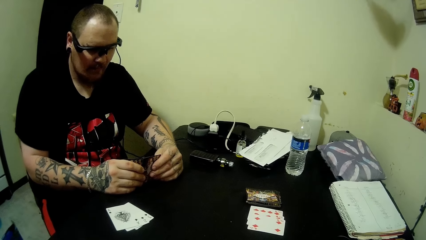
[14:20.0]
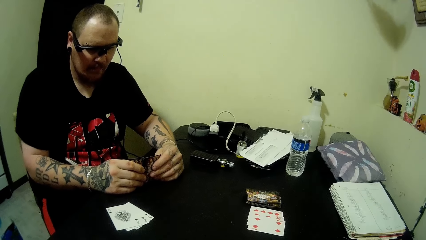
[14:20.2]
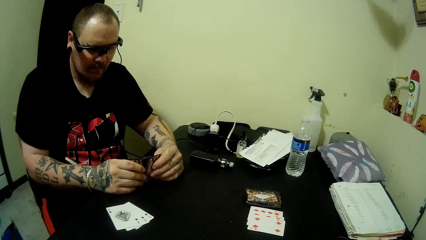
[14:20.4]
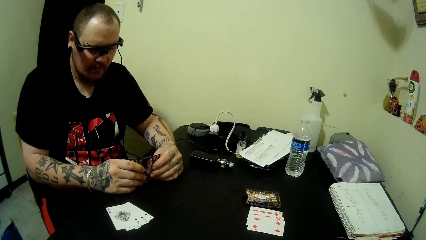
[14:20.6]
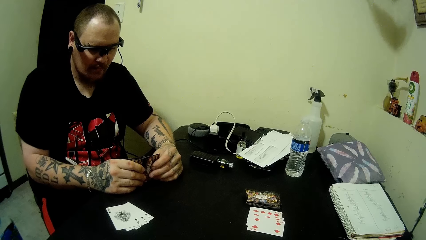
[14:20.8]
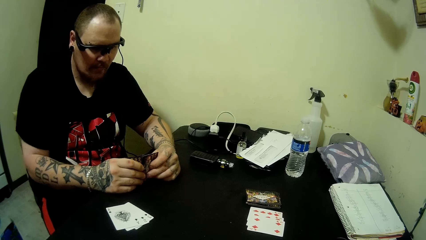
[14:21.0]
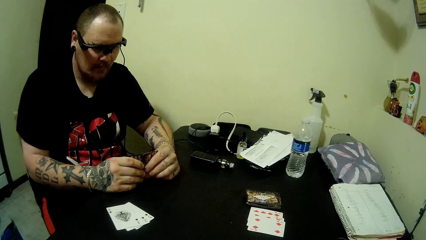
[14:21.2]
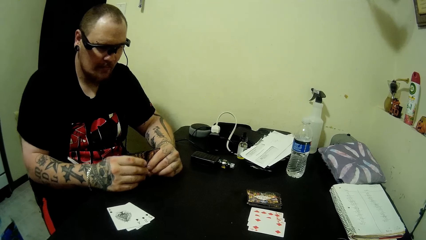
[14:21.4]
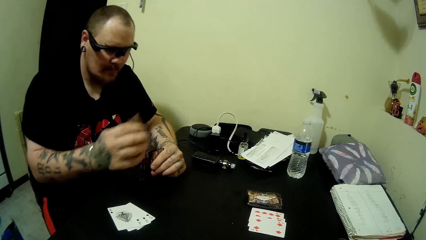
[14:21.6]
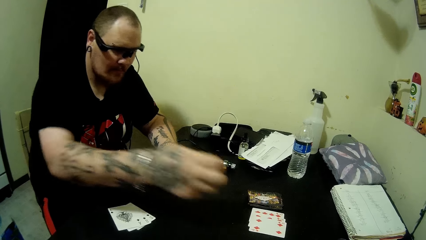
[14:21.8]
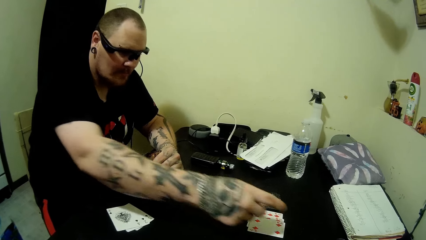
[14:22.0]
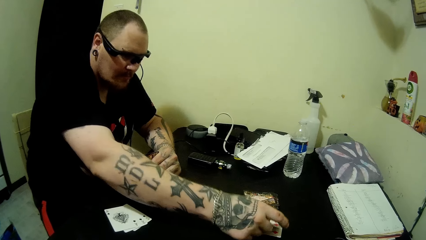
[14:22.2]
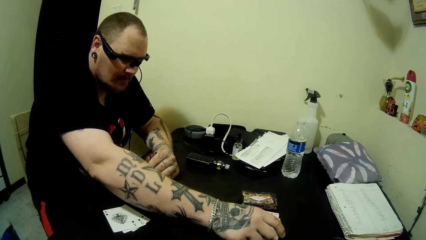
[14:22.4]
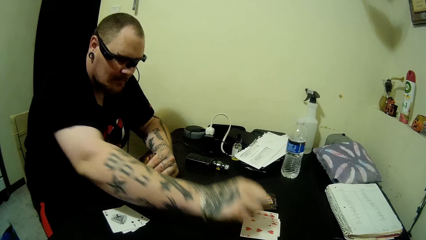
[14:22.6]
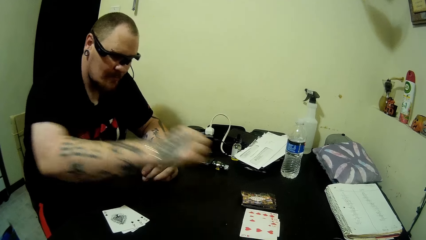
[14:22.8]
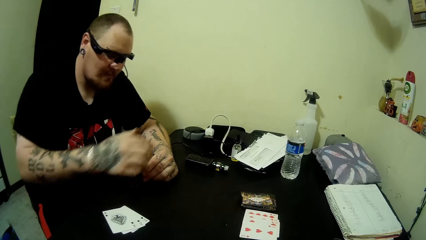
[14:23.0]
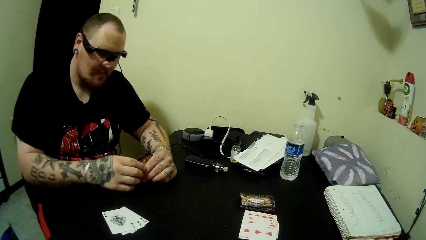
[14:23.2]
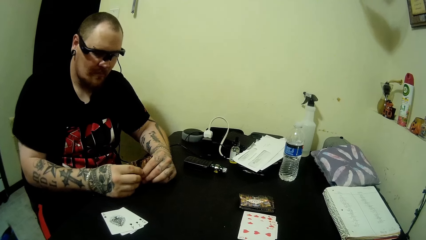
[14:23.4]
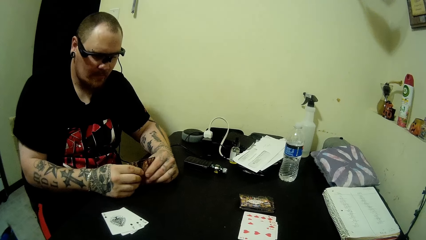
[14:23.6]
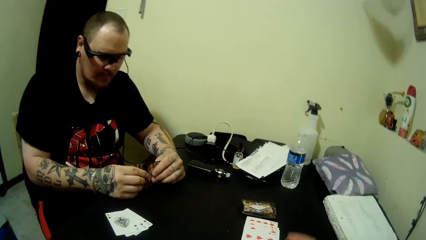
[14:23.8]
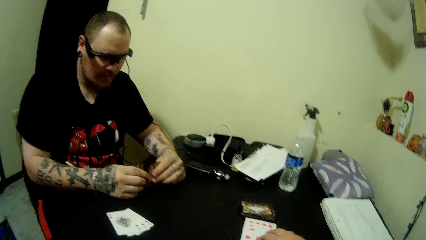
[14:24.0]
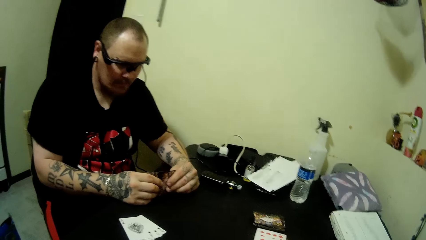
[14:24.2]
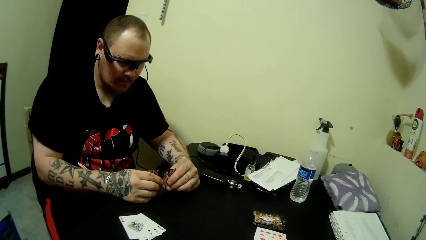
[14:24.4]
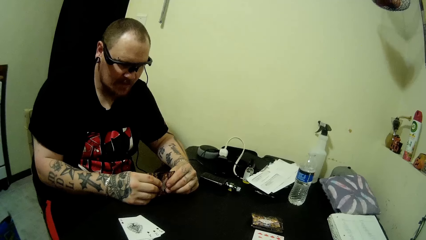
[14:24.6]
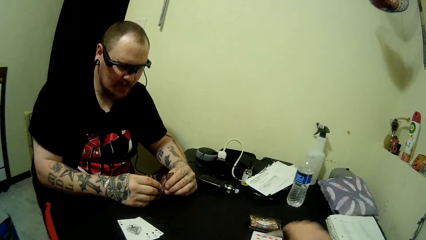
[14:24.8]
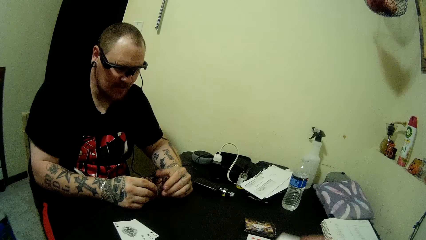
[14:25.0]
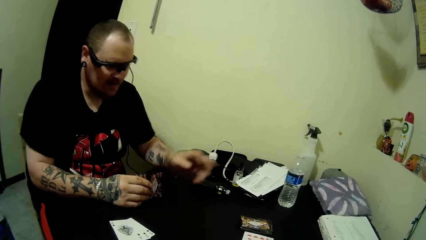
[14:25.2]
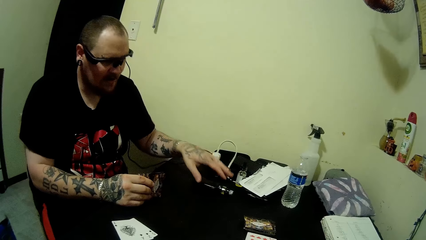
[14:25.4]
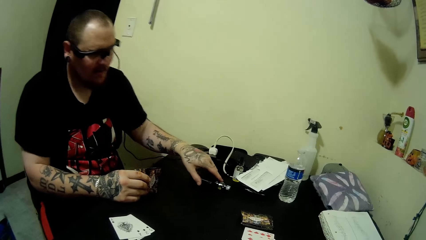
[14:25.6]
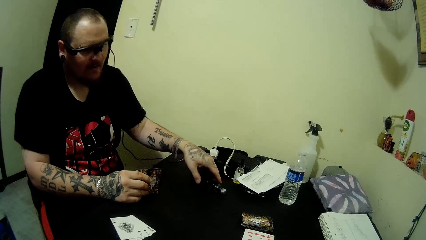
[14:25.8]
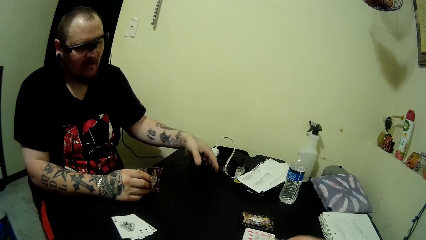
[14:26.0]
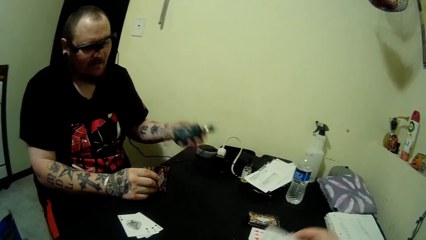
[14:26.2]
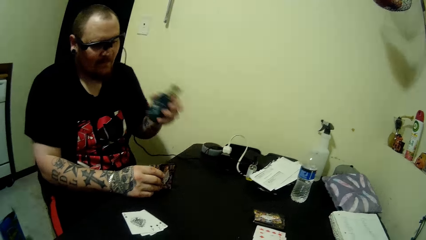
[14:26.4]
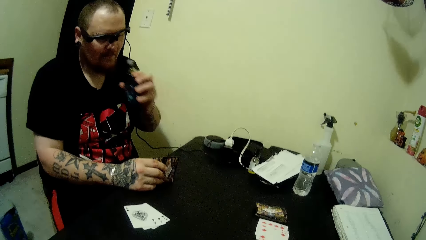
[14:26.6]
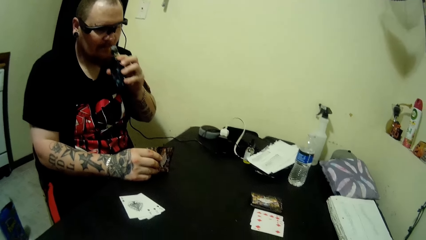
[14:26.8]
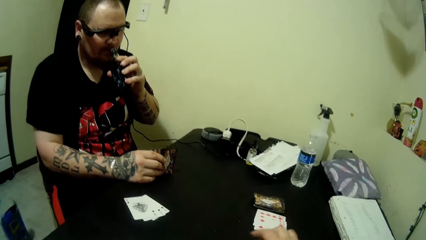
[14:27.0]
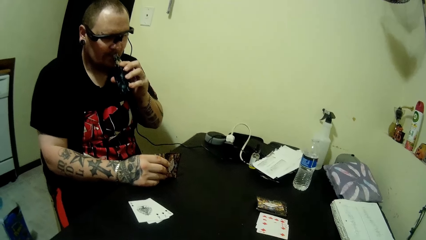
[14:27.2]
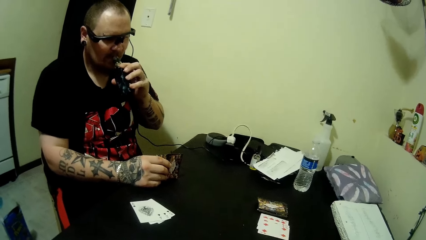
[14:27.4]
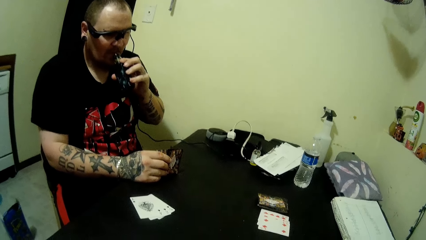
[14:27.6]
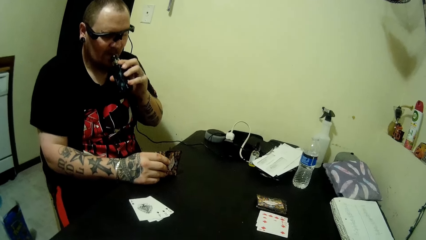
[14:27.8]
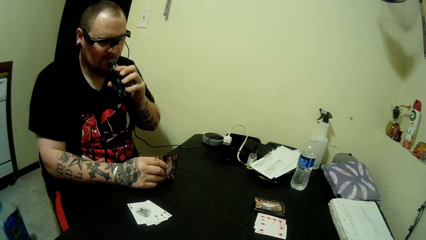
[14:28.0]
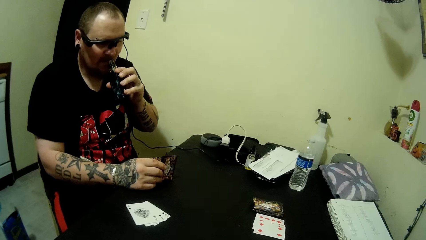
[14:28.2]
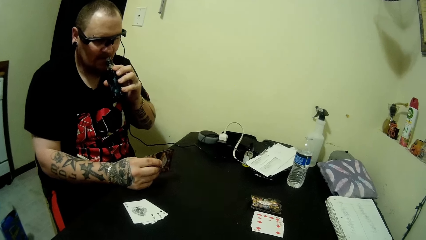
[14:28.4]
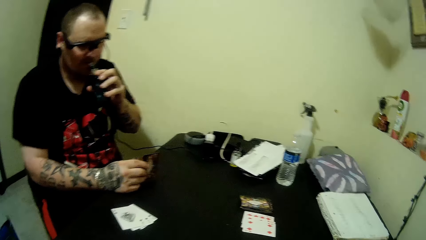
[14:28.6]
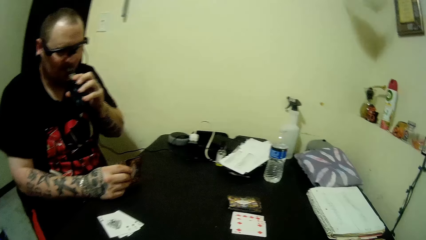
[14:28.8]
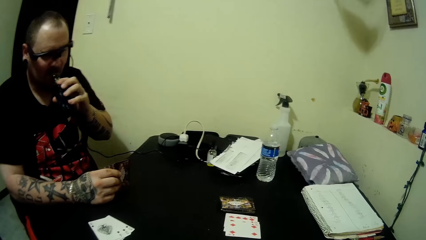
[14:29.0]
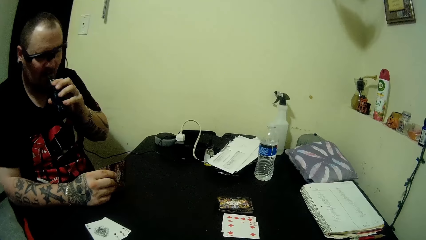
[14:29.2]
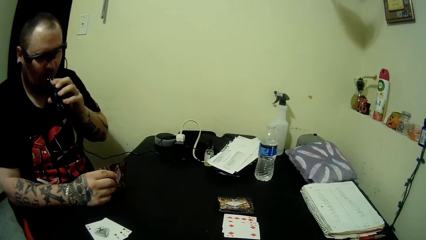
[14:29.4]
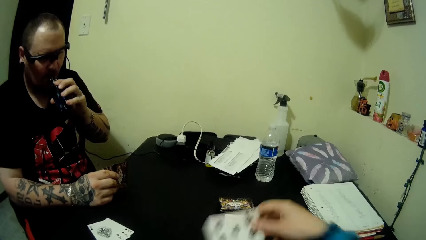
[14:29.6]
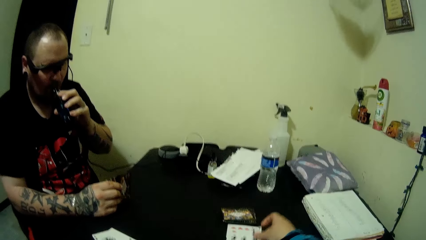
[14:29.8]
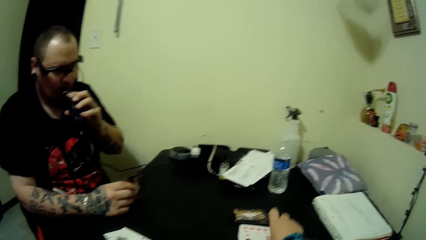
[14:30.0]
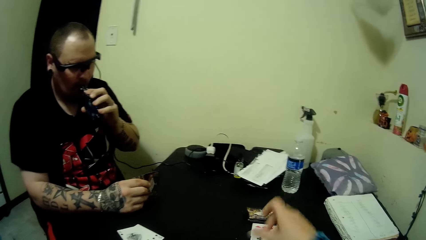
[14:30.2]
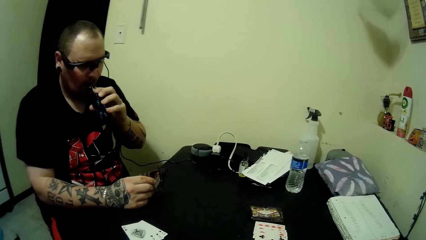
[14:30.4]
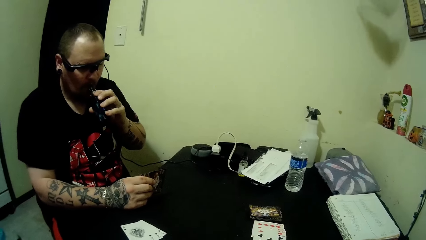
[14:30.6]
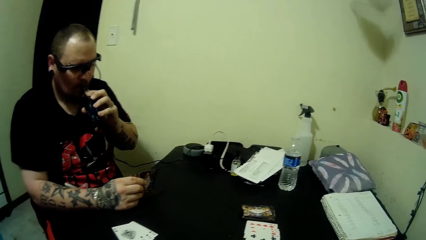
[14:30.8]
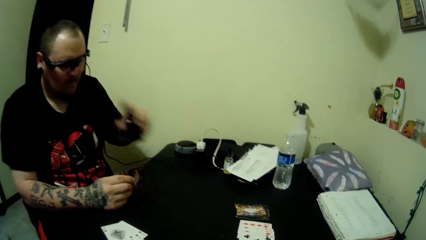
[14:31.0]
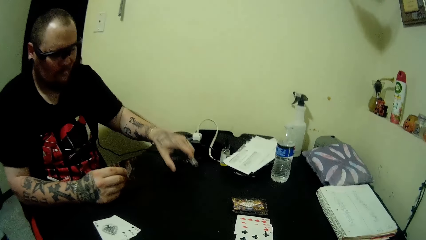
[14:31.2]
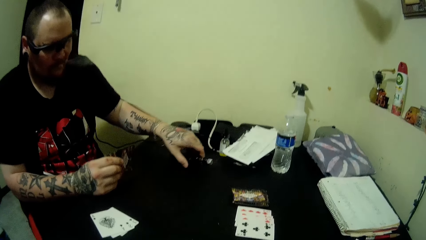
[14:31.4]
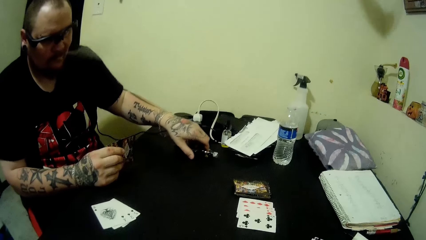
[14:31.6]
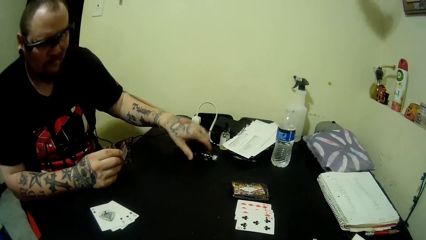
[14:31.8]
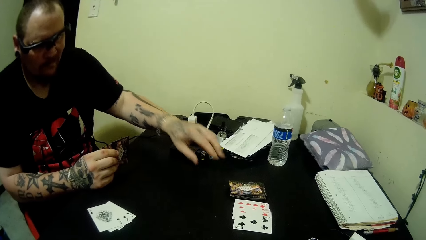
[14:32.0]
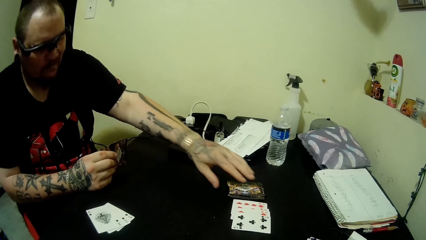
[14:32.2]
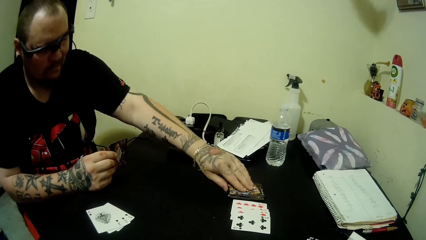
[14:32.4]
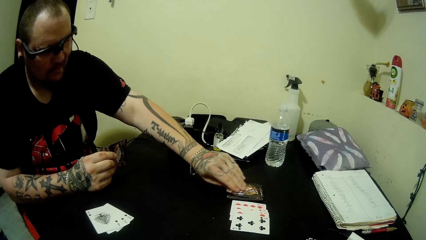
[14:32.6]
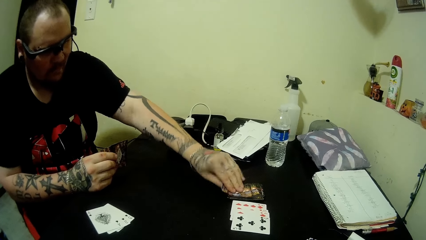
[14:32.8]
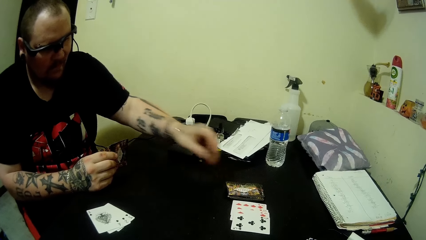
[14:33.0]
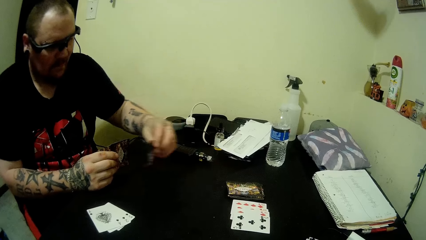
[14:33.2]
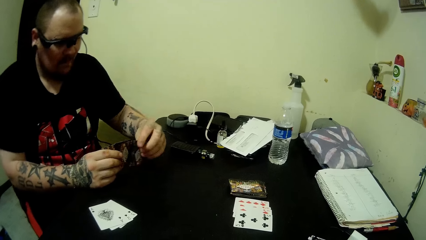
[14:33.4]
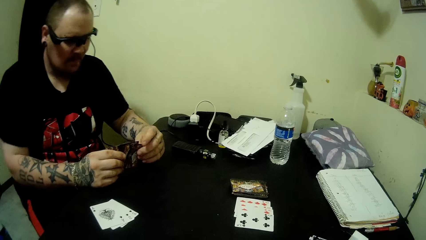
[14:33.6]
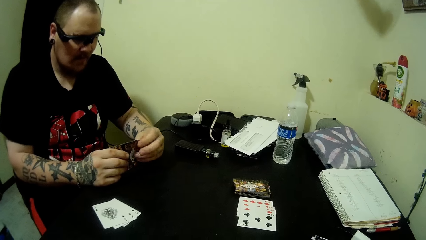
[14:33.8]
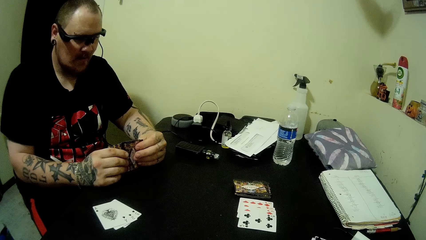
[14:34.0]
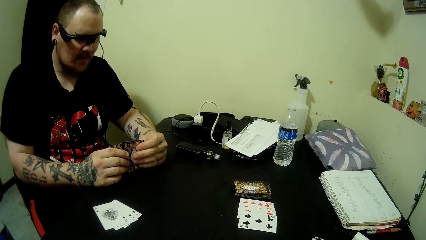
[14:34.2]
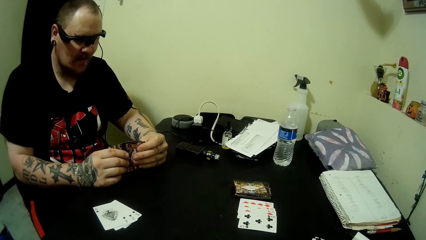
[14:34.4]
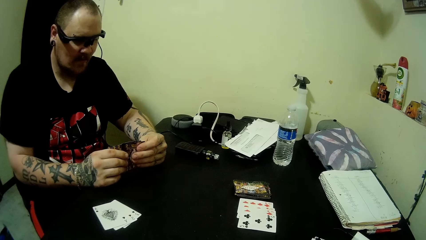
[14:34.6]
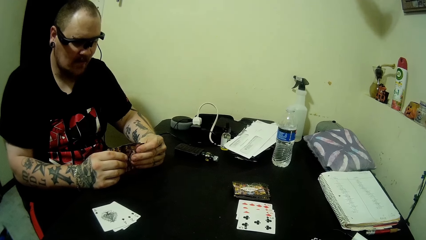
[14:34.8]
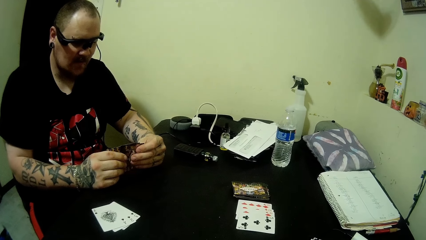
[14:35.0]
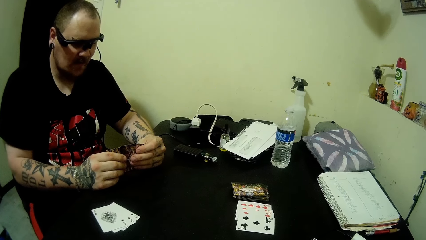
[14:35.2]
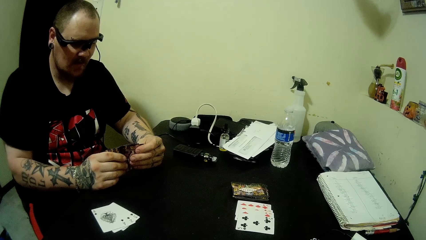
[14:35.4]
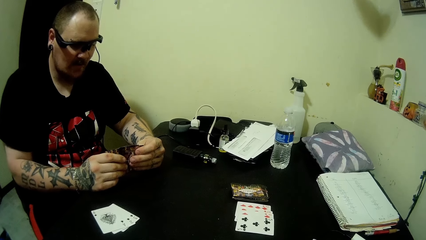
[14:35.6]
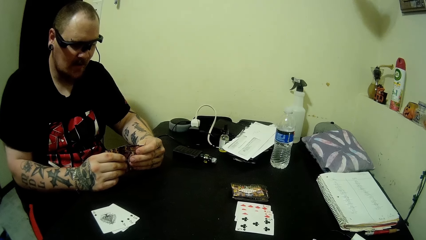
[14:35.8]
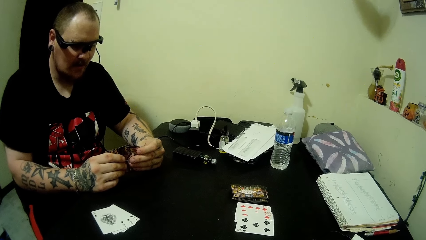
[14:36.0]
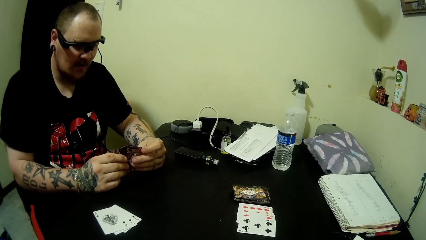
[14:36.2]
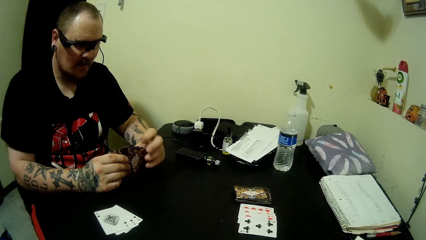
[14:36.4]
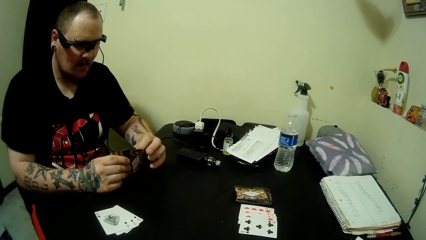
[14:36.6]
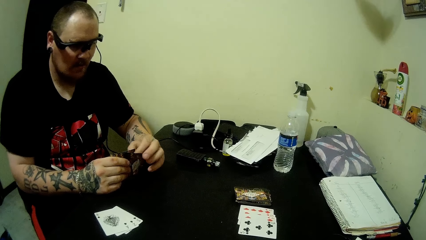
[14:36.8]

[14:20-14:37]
A man drops a card on the table. The camera wearer picks up a card on the table with his right hand. The man picks up the vaping device or sniff bottle on the table with his left hand. The man smokes with the vaping device and sniffs from the bottle. The camera wearer drops a card on the table. The man drops the vaping device on the table. The man picks up a card on the table with his left hand and looks at the play card.
